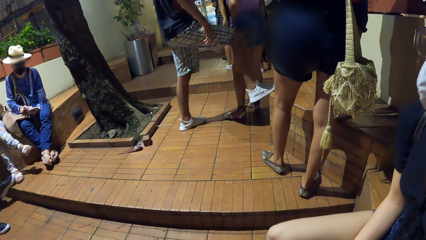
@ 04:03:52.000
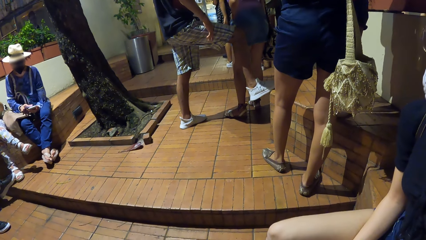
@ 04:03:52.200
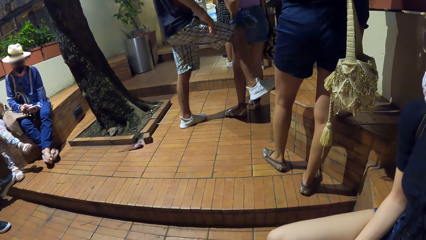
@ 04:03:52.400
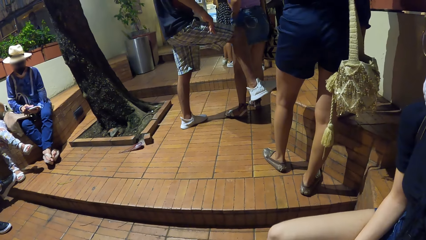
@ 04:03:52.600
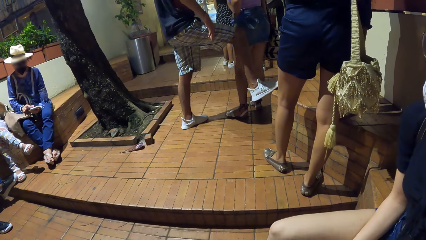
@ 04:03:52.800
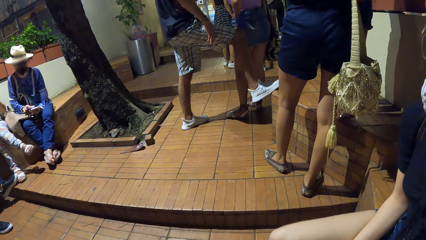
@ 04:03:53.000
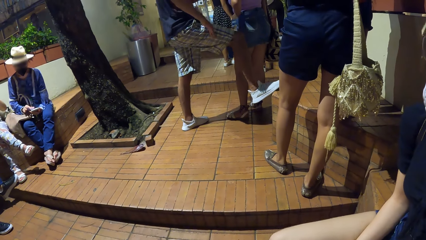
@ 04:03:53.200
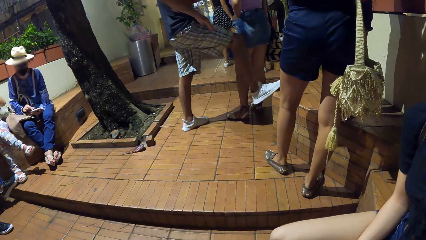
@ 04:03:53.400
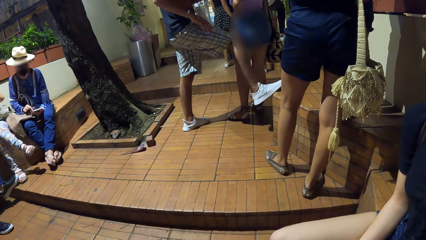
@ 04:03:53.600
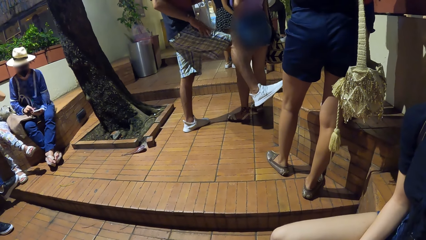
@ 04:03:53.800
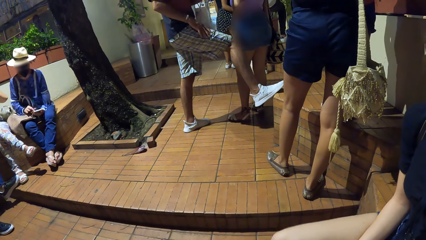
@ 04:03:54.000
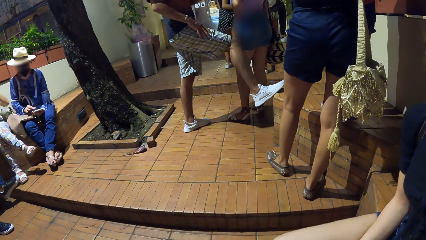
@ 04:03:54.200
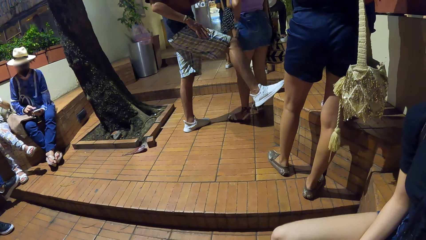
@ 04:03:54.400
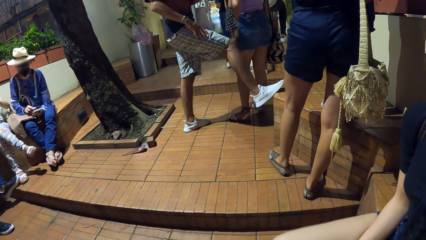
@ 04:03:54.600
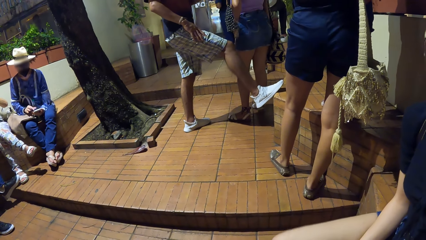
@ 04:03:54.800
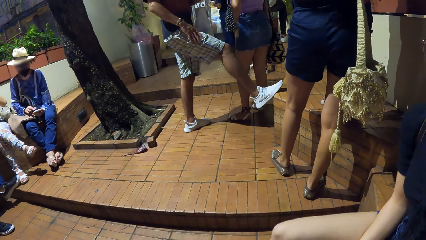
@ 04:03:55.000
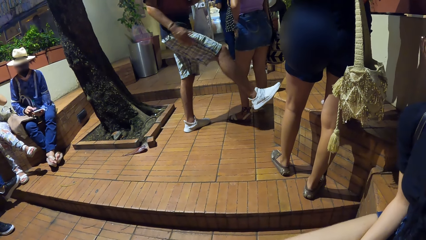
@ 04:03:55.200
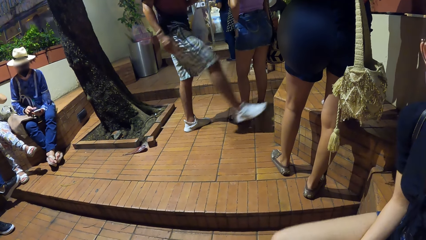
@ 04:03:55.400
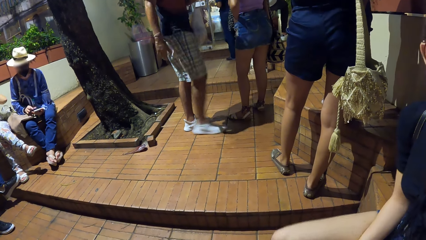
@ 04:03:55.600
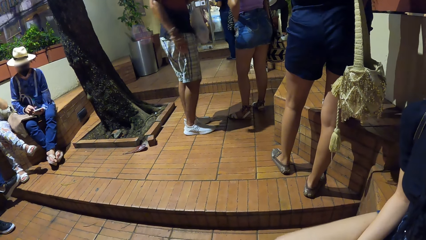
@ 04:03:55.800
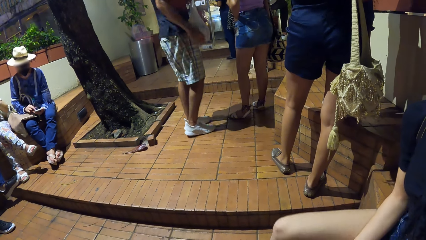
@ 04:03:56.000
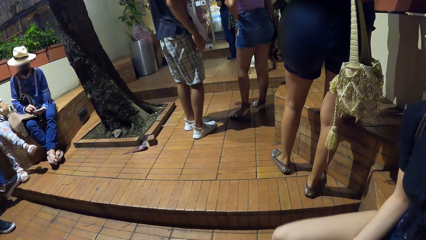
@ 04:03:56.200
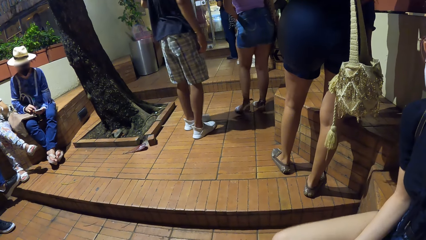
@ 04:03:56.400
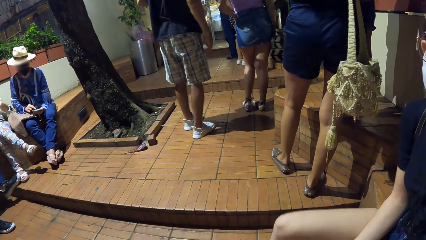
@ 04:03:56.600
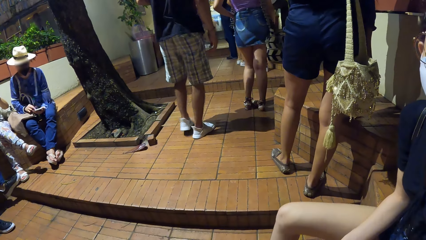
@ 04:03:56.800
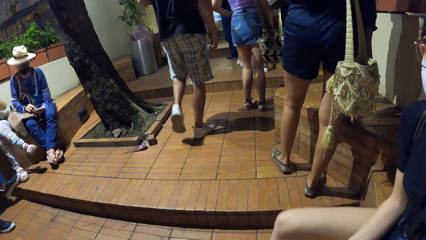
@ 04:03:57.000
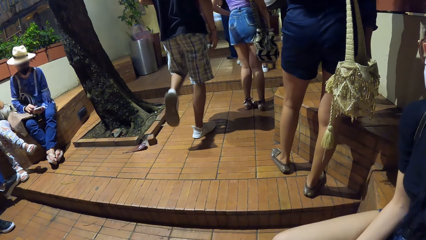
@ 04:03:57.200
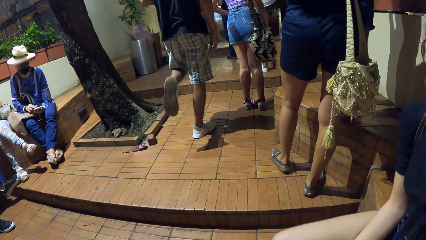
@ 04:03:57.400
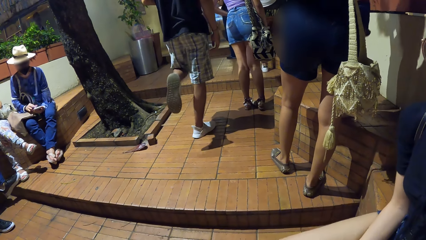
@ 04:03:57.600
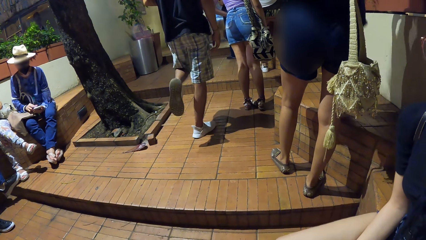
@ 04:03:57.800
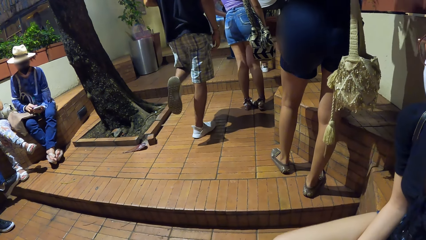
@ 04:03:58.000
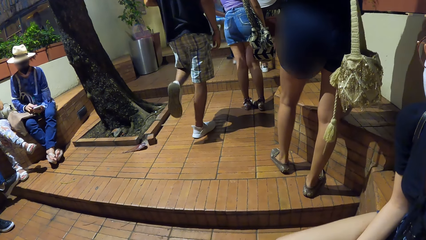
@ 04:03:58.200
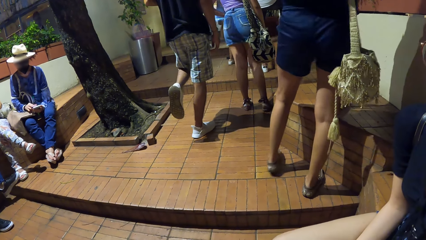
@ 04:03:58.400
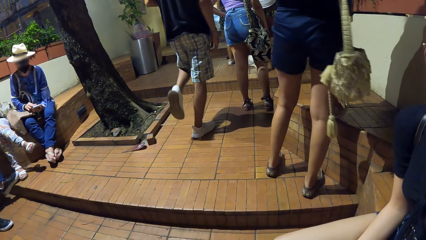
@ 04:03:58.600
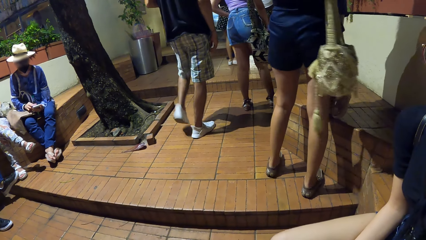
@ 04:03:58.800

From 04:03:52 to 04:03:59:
The man drops his right leg from the bench.

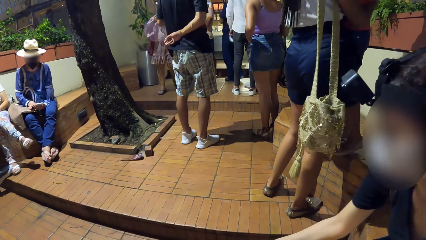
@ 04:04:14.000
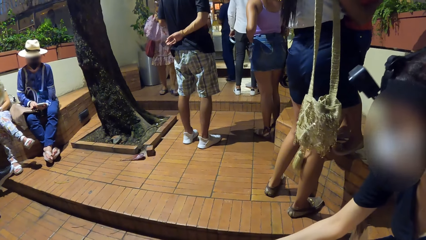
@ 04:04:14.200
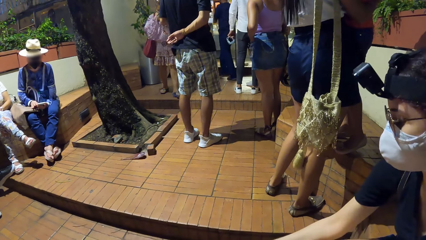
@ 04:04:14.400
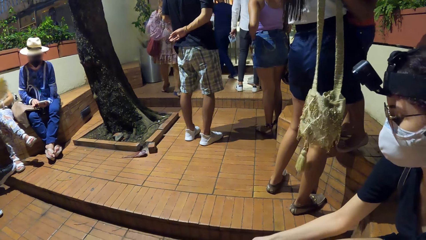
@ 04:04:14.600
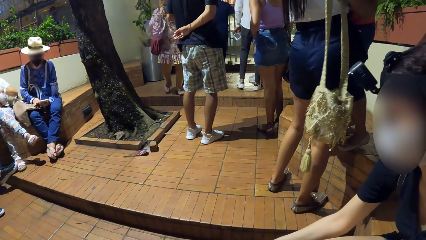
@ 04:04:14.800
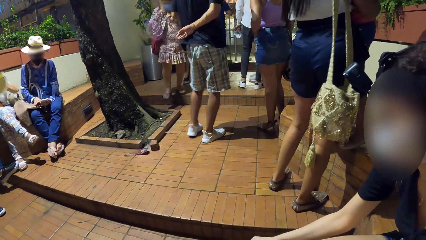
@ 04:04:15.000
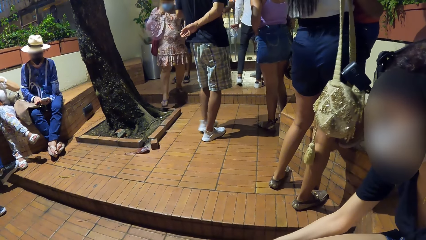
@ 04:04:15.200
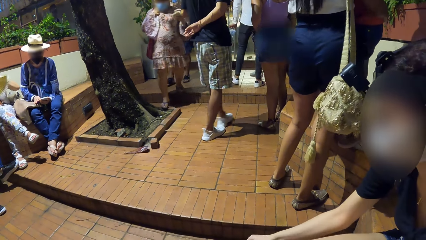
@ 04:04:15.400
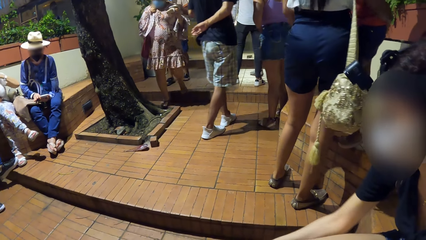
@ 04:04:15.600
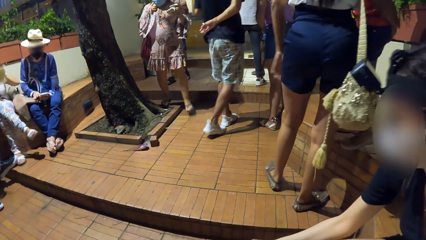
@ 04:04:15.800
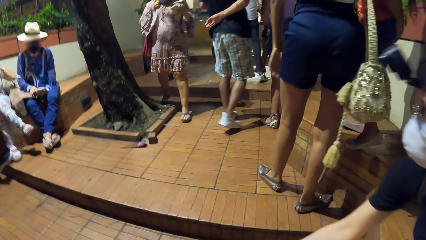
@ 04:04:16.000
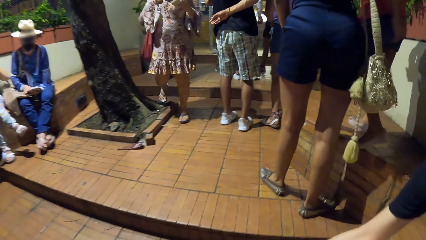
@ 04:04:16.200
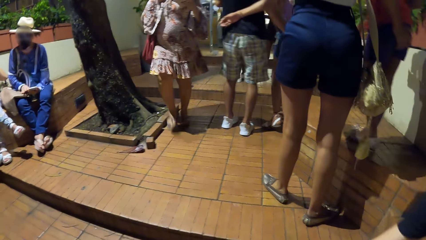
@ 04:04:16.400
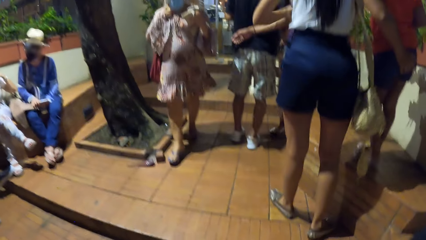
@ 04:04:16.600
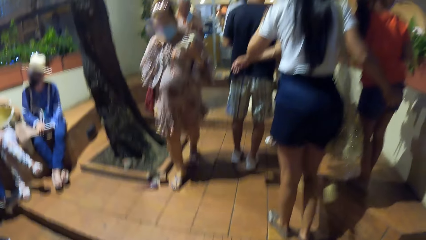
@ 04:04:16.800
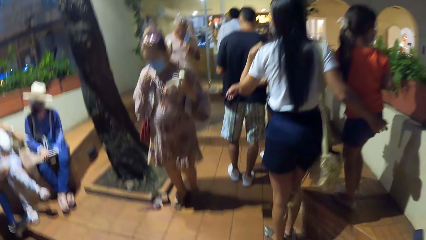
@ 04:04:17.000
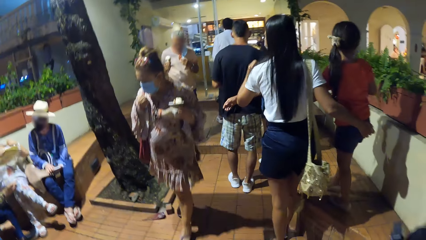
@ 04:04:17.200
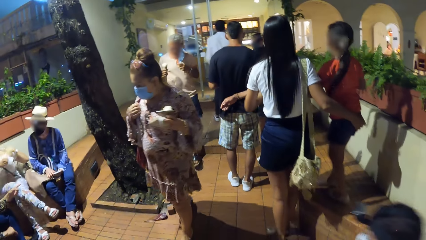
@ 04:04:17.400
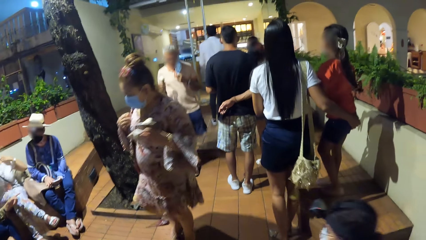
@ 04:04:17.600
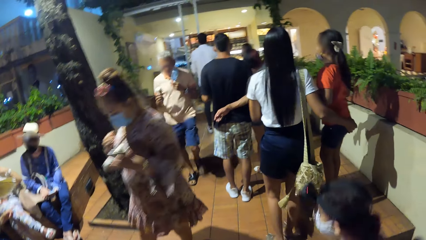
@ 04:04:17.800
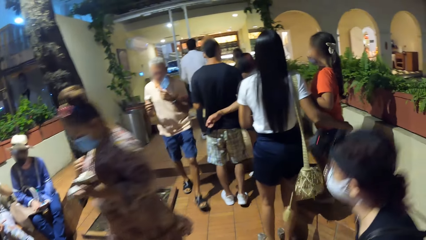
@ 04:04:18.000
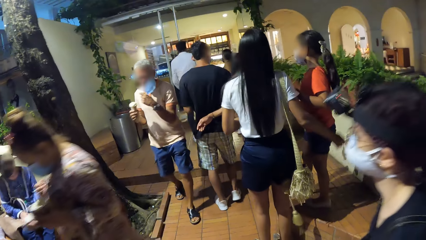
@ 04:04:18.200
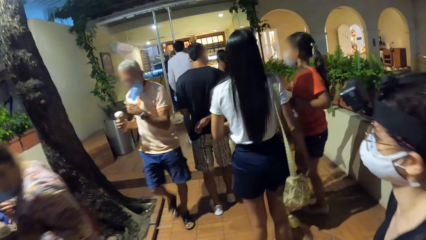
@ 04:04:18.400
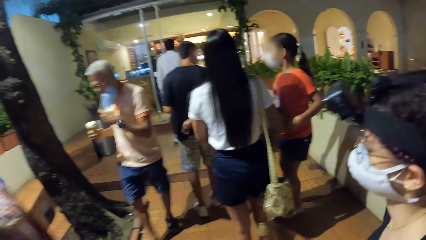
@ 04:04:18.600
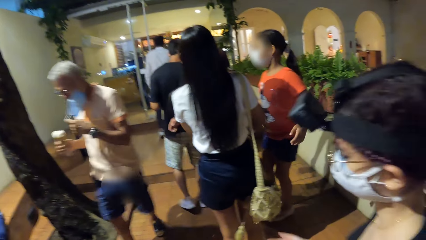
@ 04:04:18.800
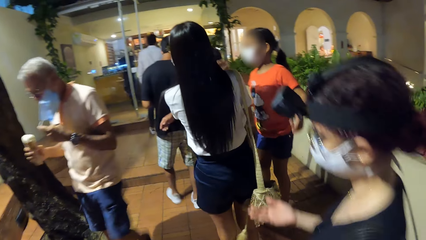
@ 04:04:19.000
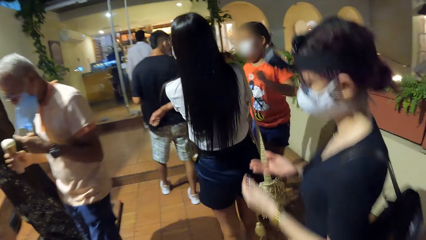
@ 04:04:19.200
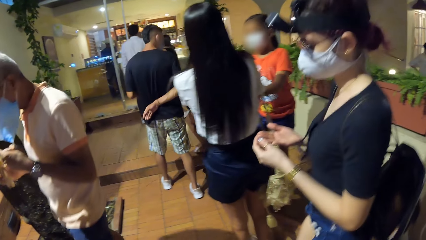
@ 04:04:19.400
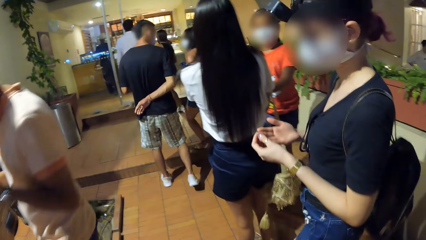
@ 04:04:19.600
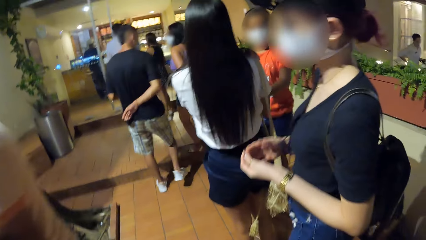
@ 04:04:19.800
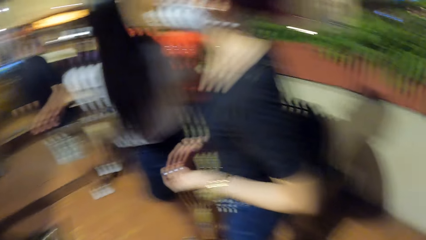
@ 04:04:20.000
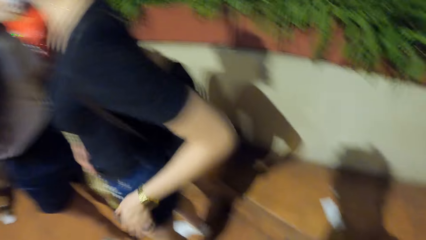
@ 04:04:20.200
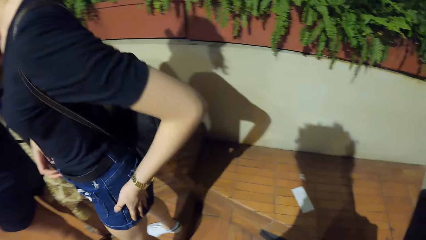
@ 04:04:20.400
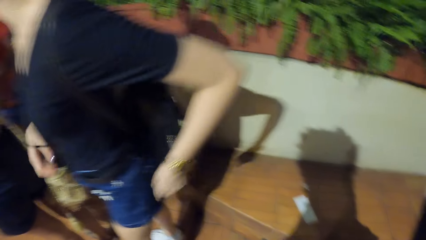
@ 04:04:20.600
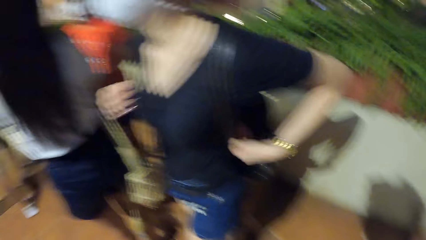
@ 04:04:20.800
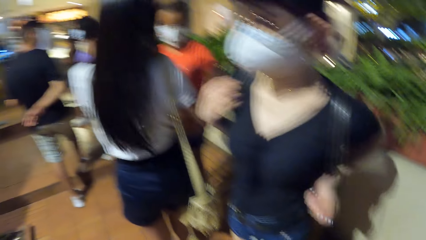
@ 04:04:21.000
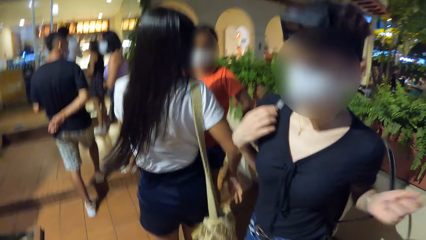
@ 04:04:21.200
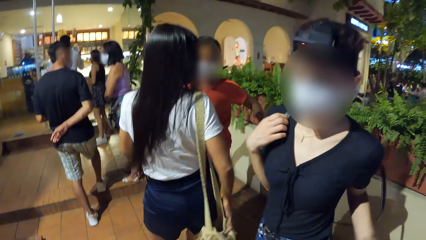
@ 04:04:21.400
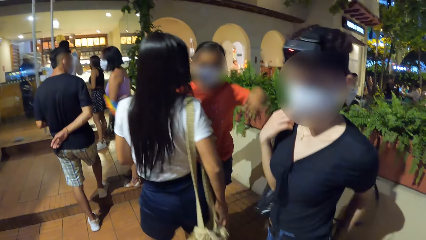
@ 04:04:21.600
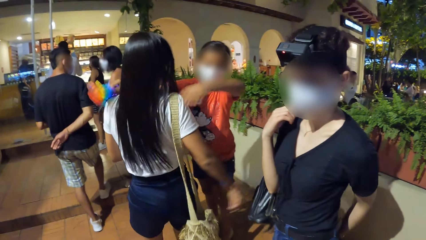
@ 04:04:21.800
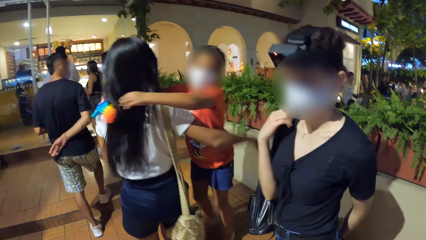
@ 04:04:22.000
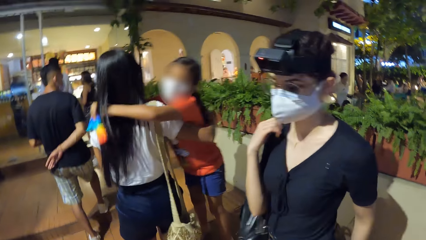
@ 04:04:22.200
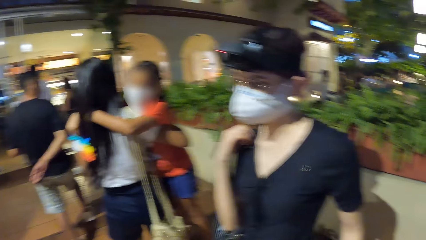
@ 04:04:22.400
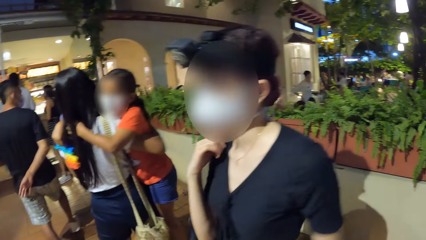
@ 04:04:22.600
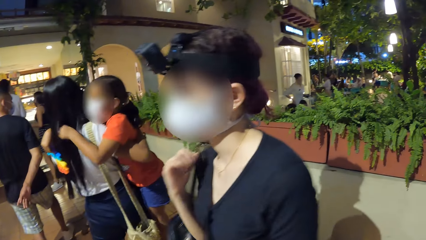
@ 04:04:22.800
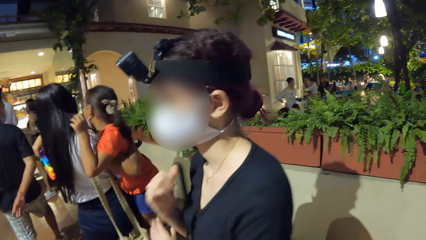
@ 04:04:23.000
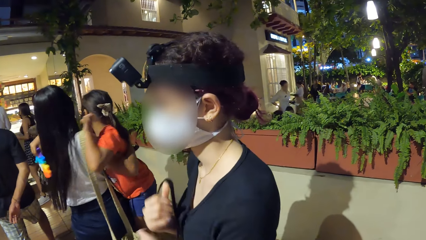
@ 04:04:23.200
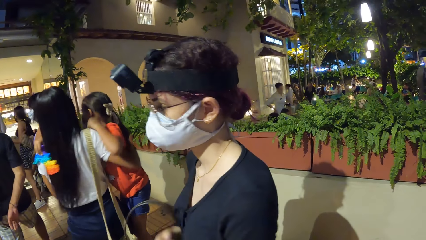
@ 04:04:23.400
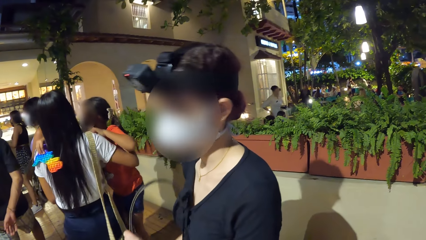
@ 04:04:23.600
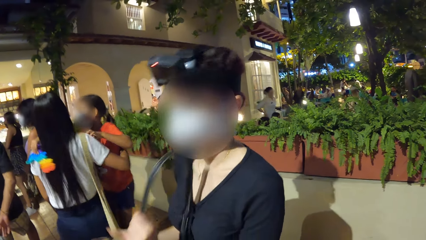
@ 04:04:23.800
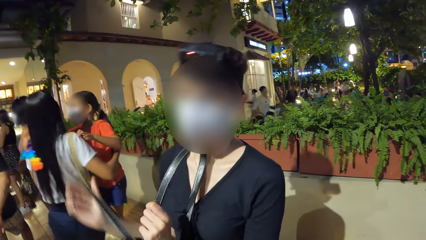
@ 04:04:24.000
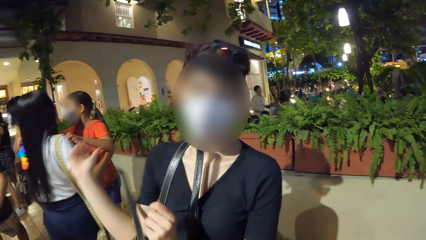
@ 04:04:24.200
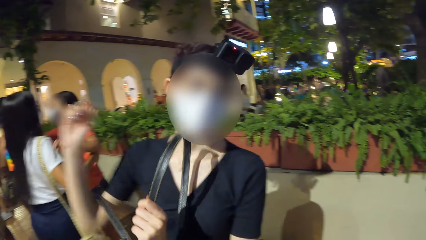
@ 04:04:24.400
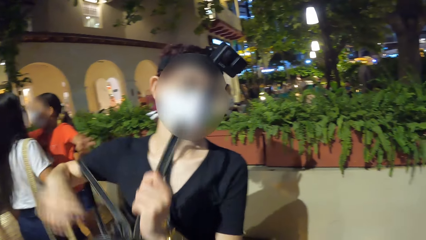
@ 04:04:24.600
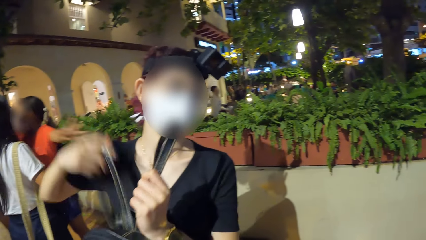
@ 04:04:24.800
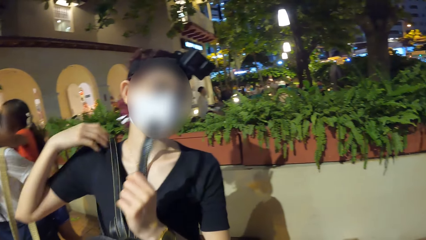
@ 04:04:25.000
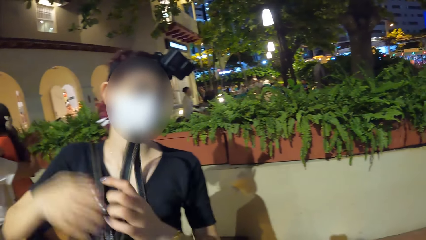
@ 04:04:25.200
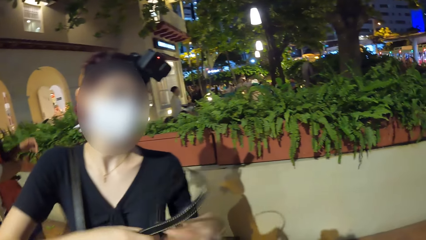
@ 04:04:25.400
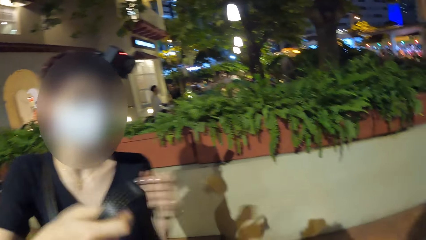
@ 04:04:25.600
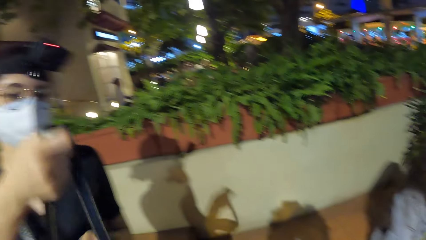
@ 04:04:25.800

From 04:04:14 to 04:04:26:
The camera wearer stands up from the bench. A woman stands up from the bench. She holds her hands together. She pulls a bag from her back with both hands. She holds her shorts. She pulls her hand off the shorts. She wears the bag on her shoulders with both hands.
